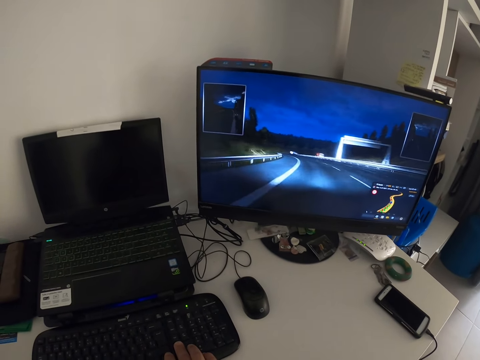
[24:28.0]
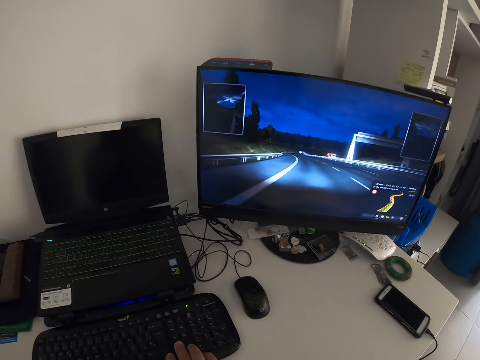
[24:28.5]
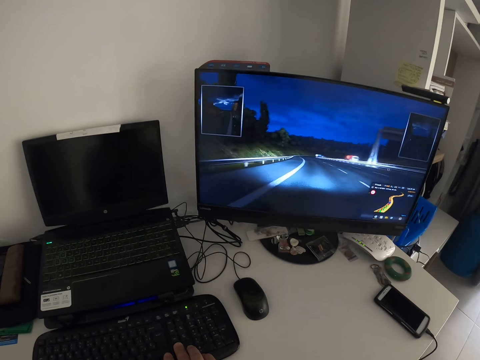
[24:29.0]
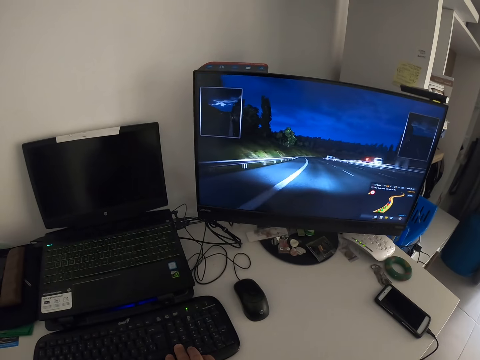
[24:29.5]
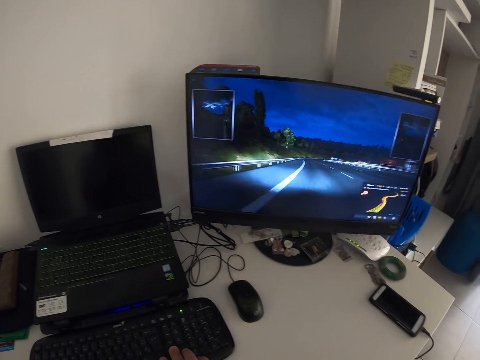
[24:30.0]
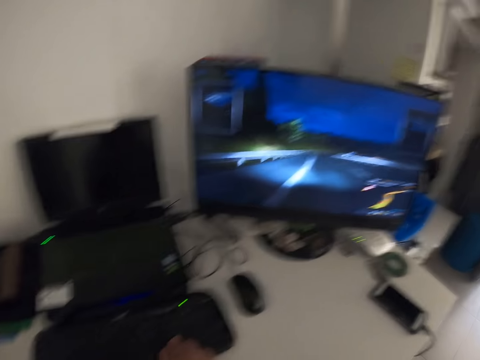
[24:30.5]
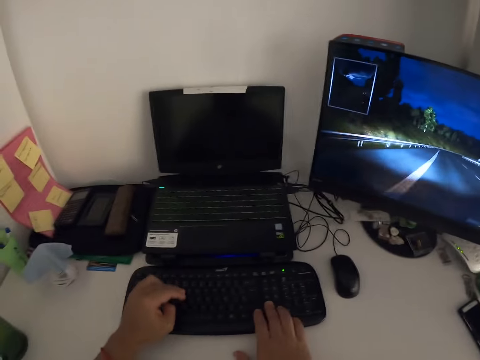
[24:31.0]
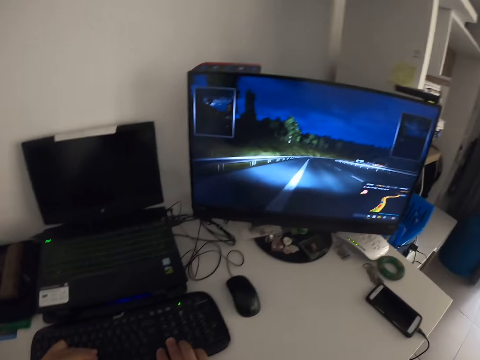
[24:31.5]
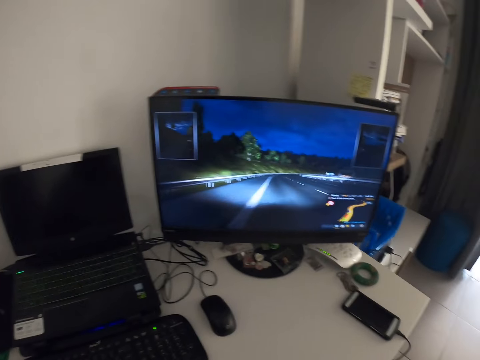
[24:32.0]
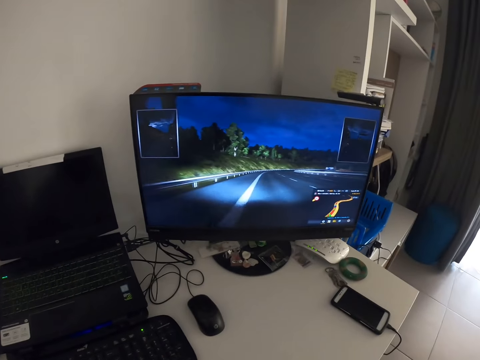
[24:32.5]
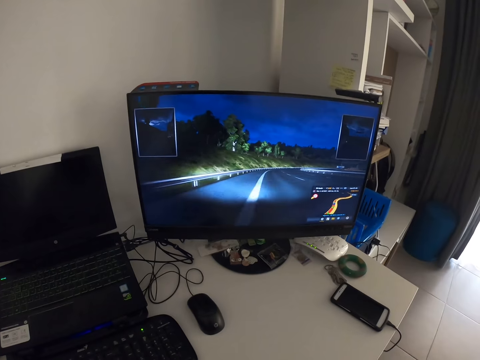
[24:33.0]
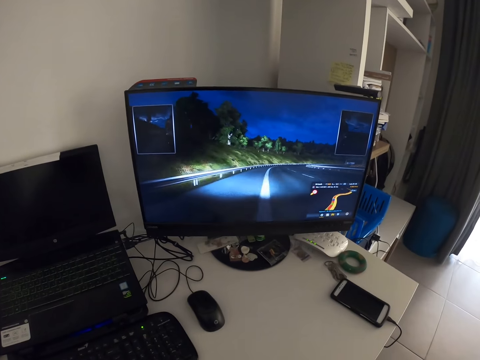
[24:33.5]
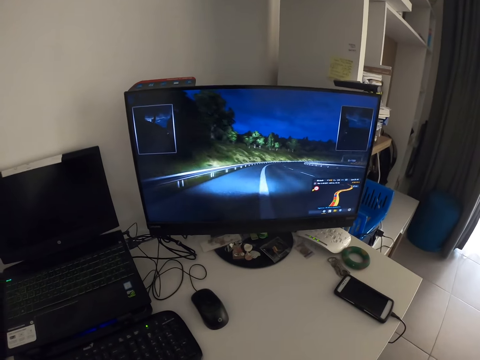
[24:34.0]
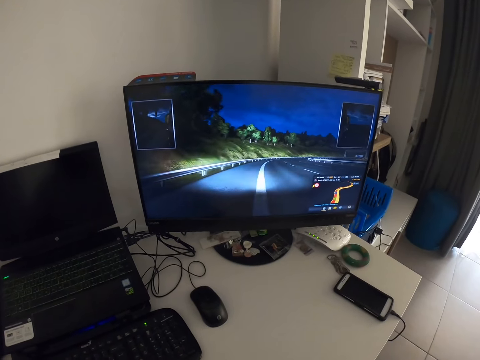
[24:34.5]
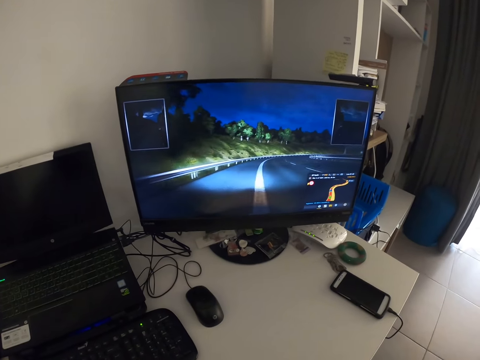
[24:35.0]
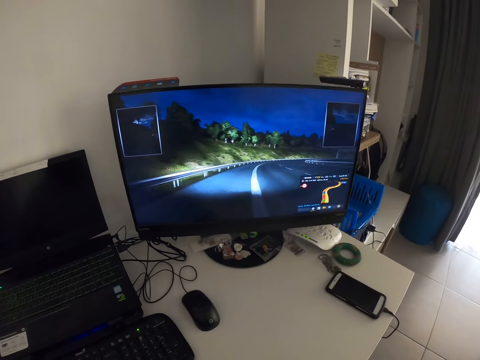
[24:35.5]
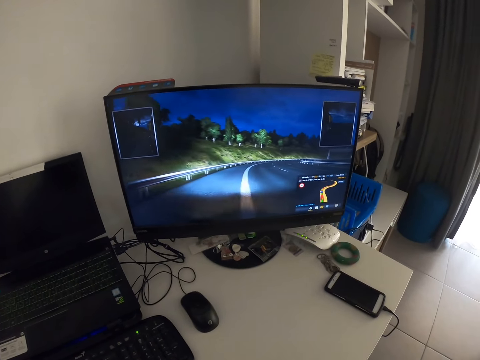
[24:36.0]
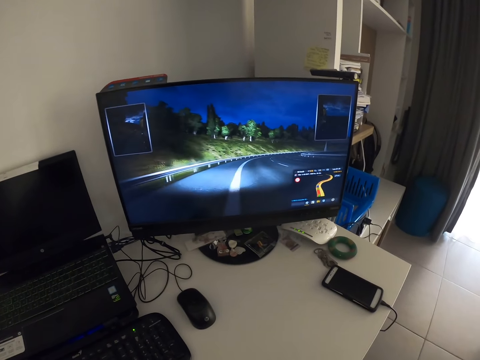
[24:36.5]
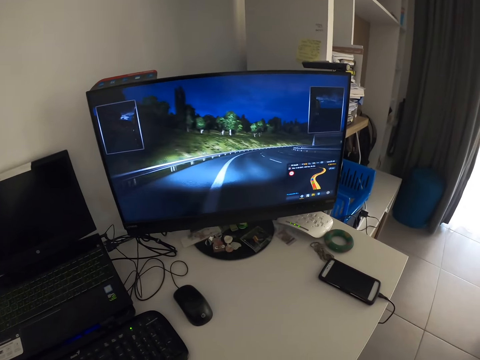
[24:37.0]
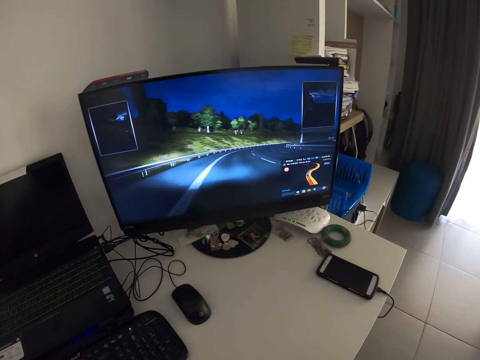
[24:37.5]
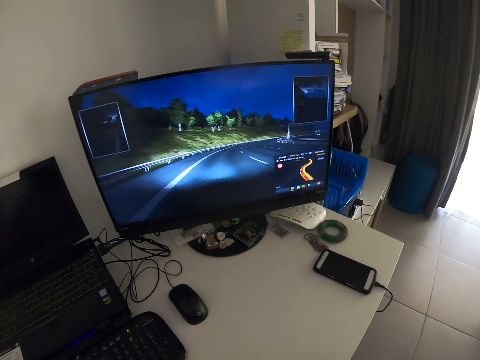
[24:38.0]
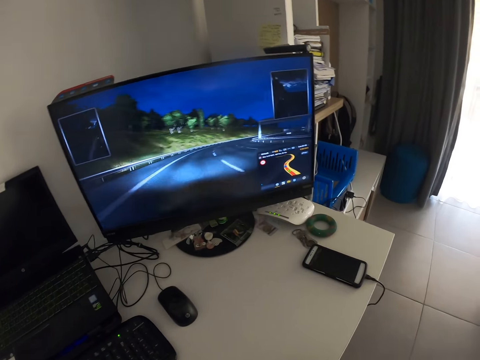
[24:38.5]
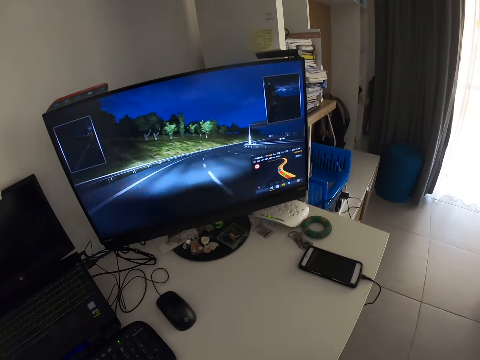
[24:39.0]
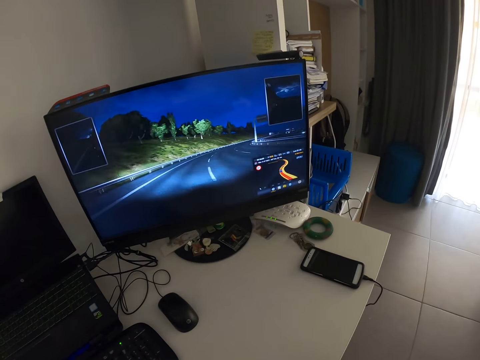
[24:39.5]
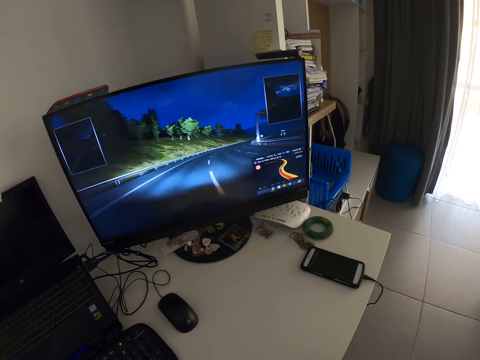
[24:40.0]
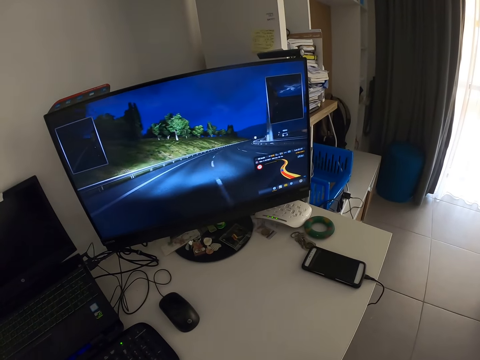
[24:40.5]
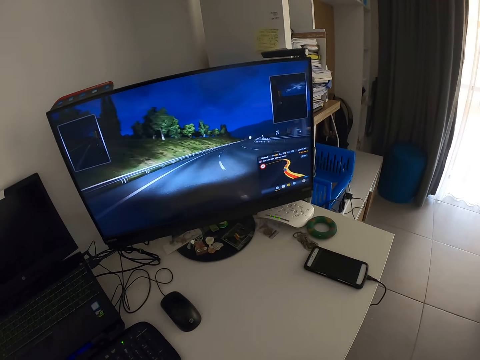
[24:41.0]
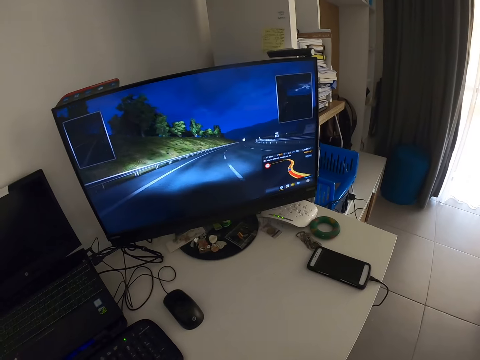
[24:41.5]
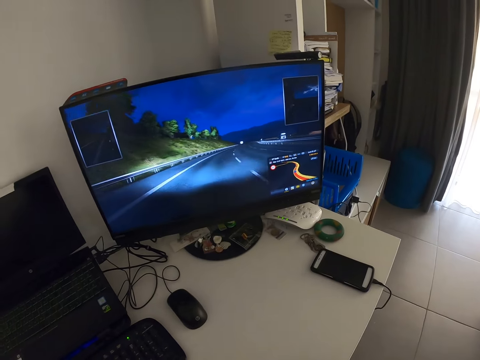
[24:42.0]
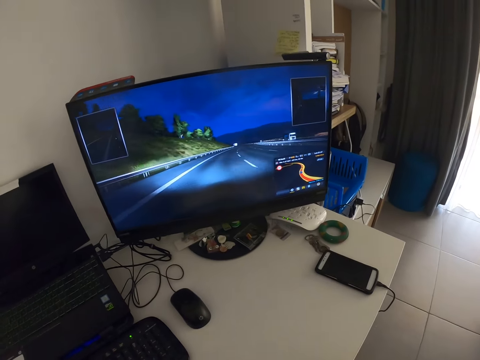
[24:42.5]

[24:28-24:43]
The camera wearer presses the keyboard with both hands. They look at the screen.

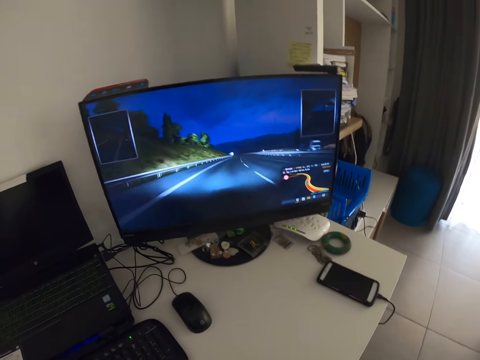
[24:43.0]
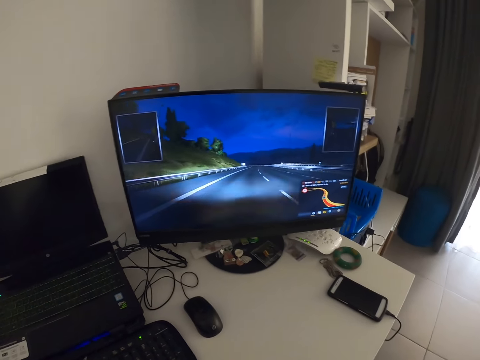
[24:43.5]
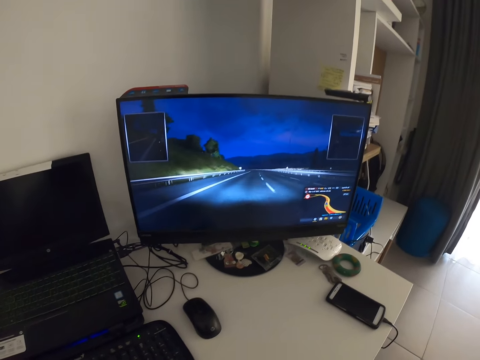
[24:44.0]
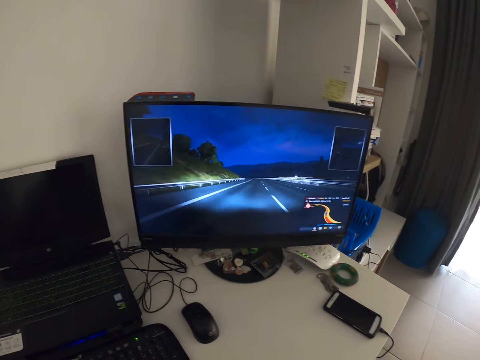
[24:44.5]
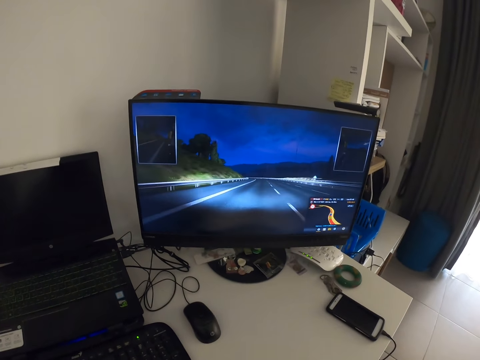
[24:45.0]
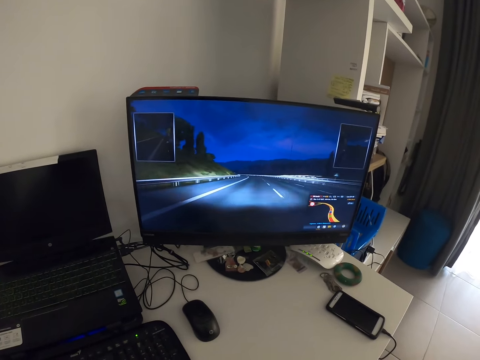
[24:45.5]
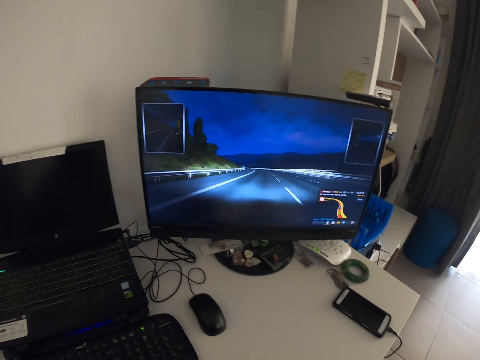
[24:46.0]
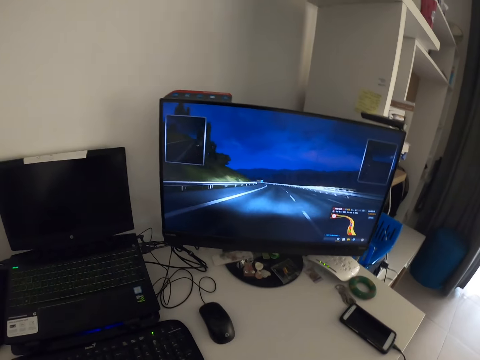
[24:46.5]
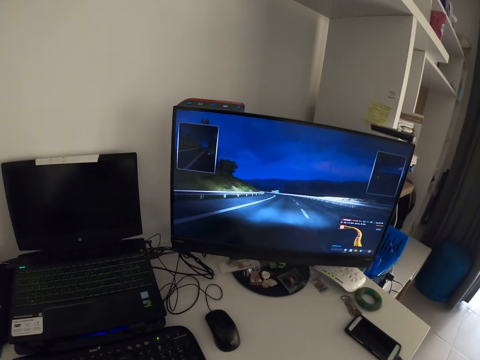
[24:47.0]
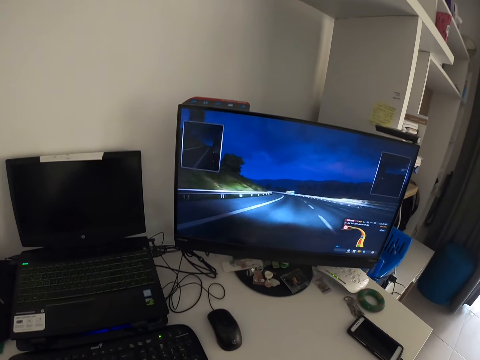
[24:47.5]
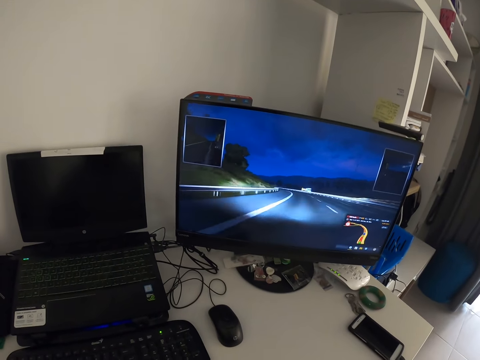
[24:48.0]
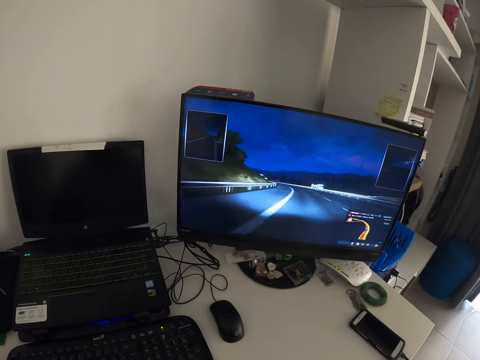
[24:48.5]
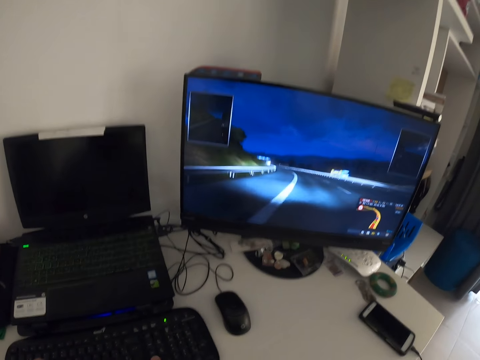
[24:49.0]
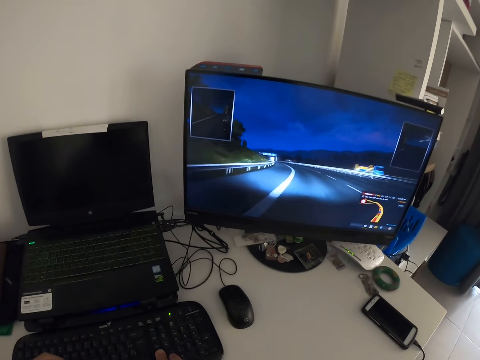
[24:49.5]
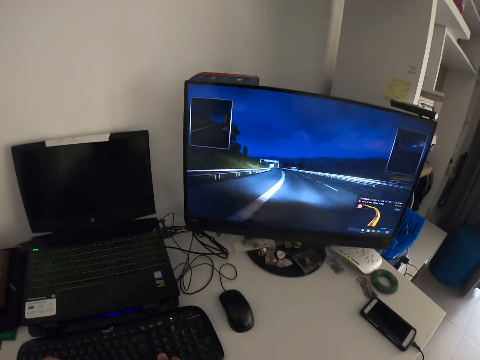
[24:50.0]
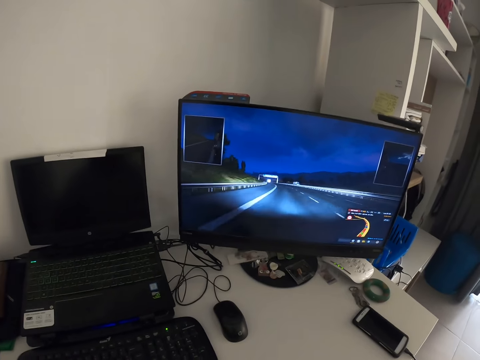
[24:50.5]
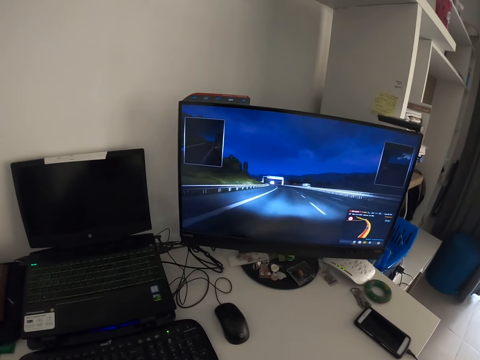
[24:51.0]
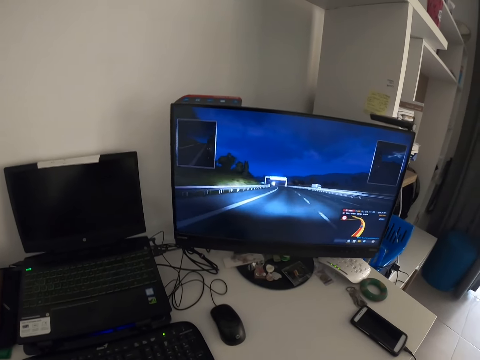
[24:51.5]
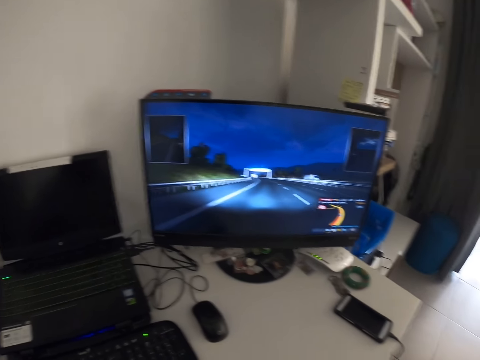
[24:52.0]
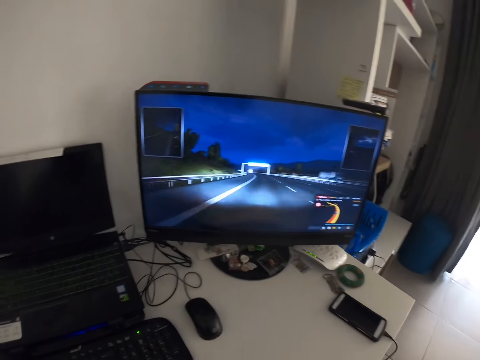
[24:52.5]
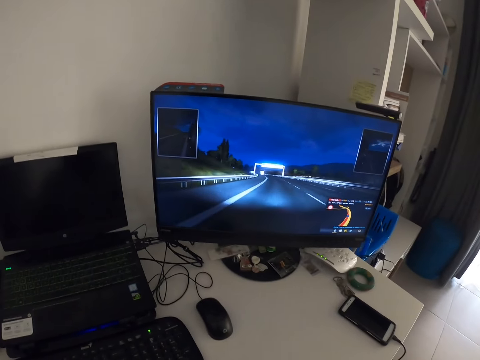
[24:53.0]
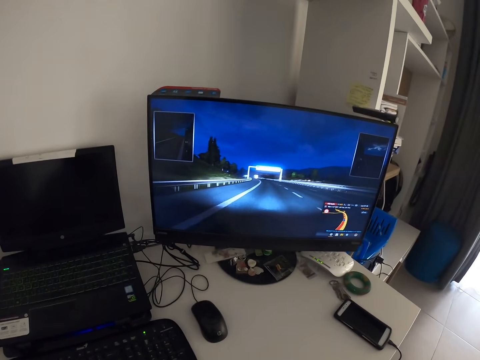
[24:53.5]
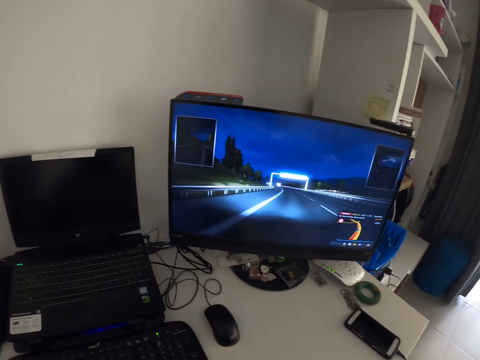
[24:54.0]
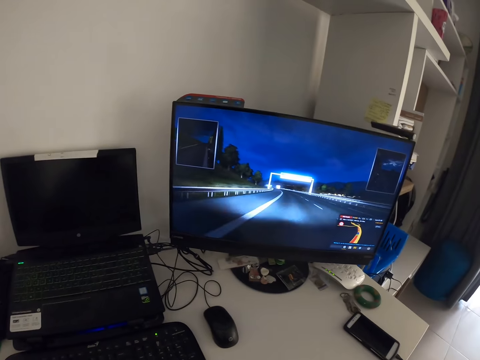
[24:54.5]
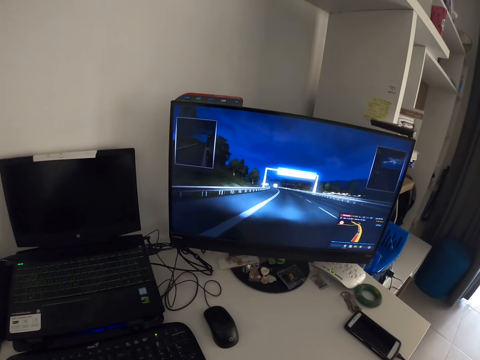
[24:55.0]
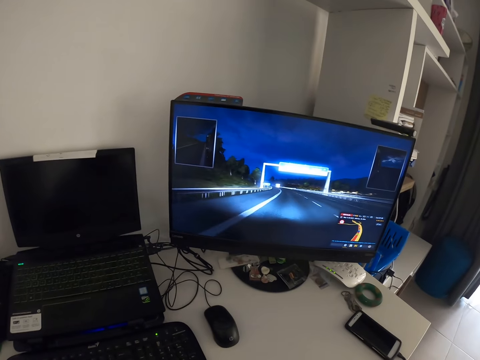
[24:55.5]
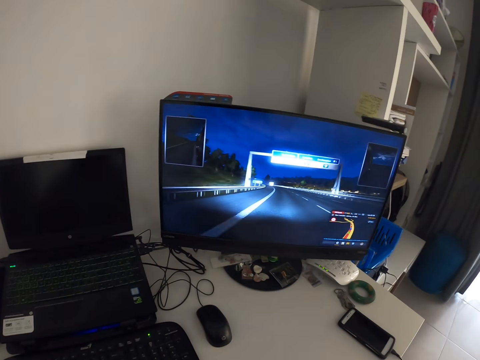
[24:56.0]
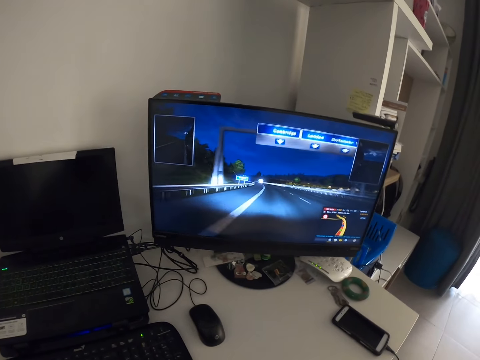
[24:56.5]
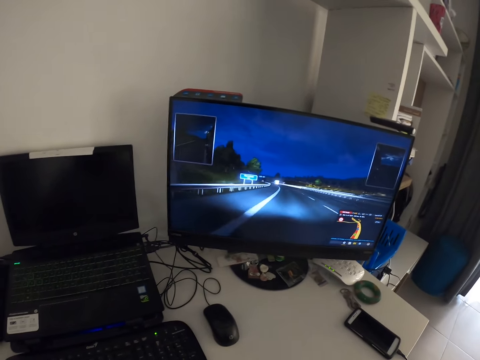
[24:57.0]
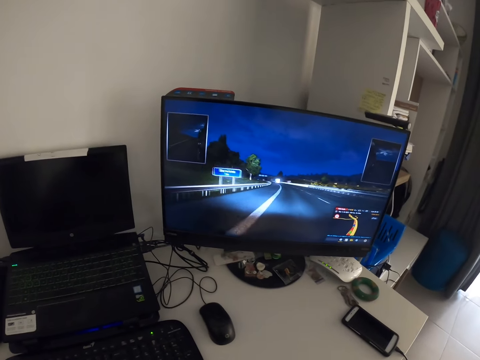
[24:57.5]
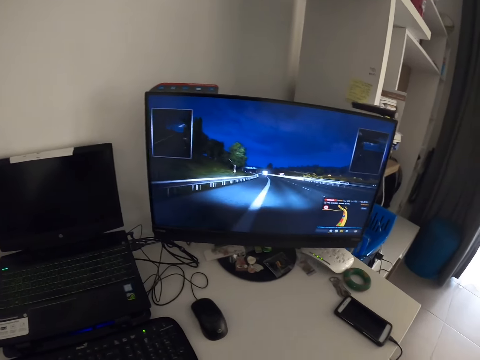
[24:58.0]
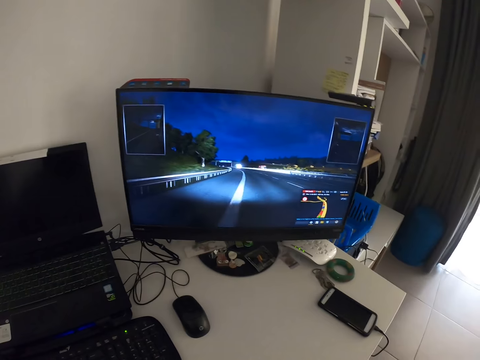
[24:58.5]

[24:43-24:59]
The camera wearer sings.
